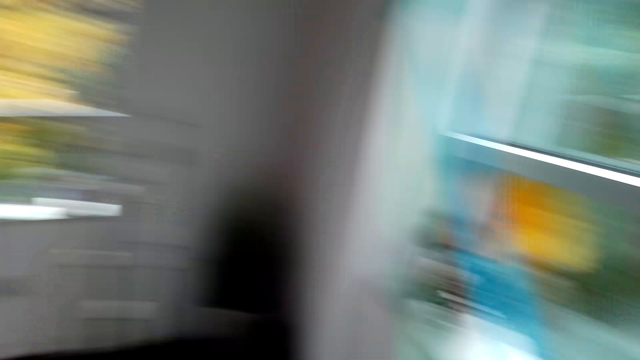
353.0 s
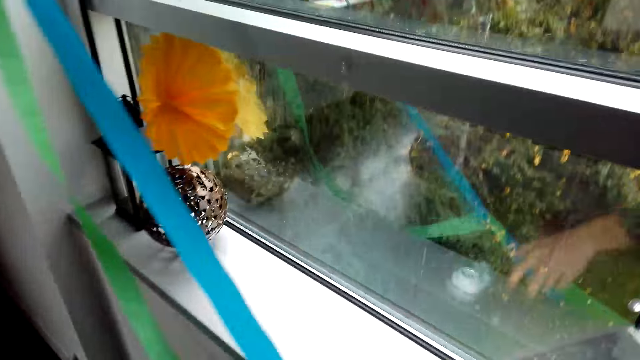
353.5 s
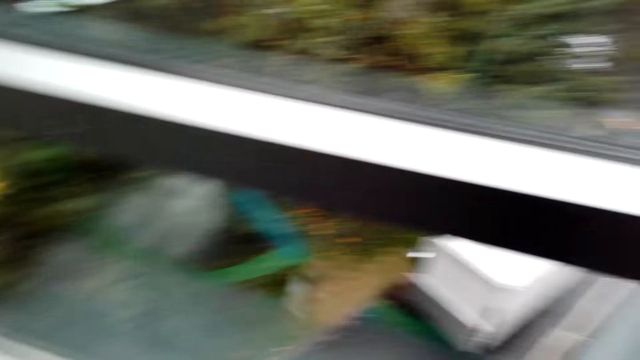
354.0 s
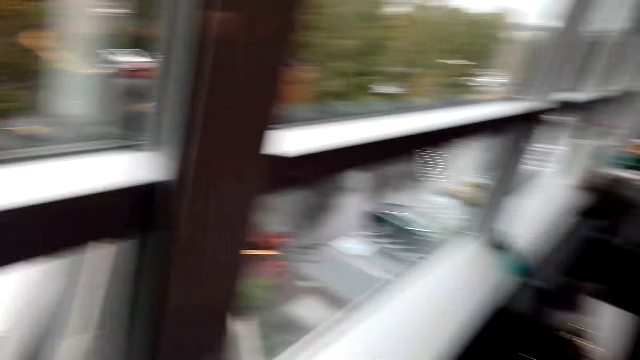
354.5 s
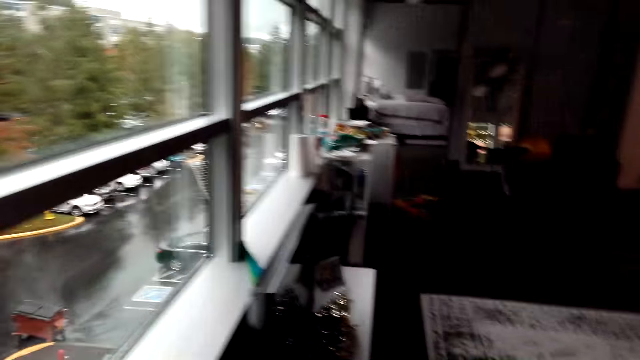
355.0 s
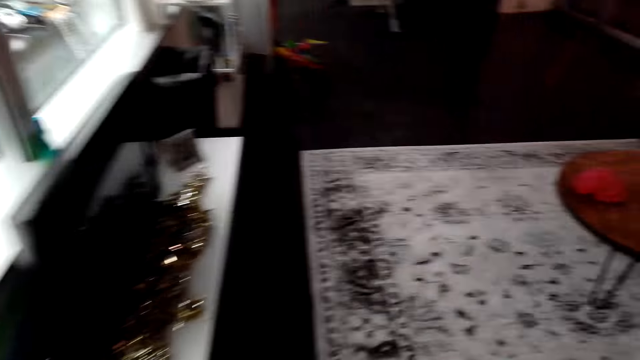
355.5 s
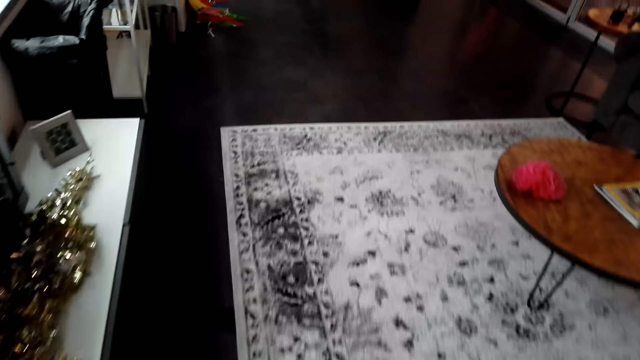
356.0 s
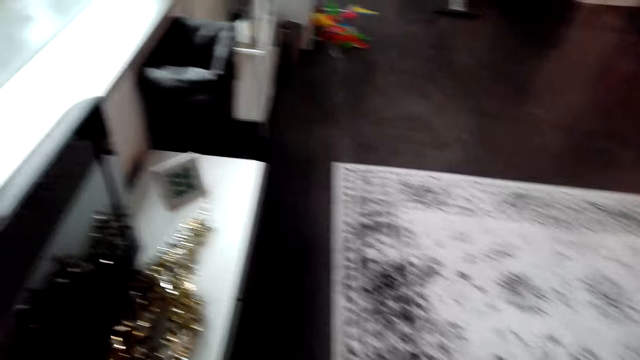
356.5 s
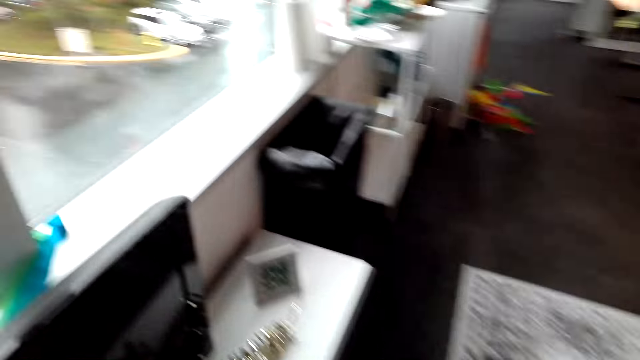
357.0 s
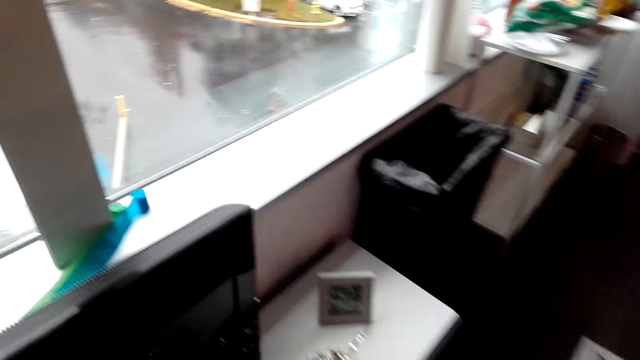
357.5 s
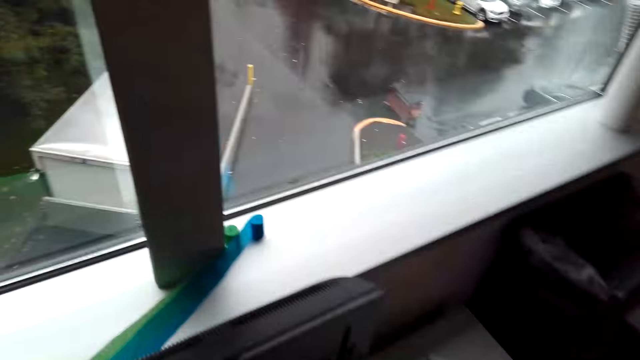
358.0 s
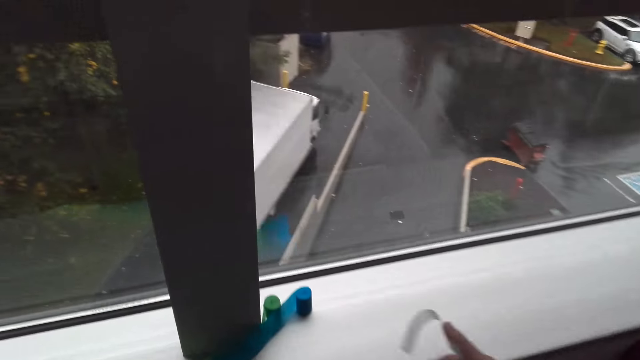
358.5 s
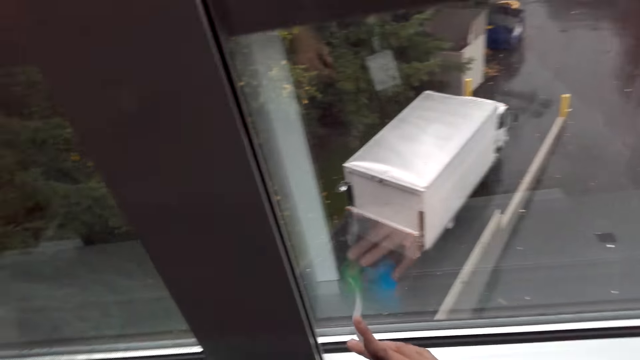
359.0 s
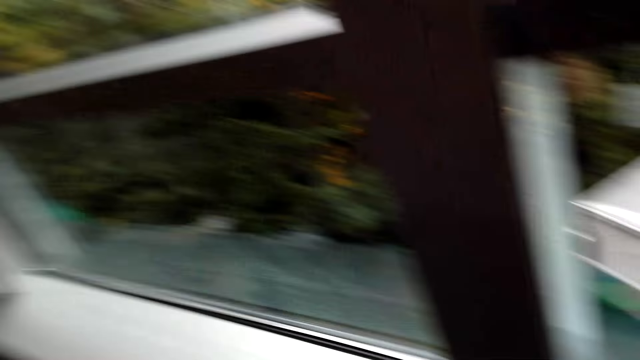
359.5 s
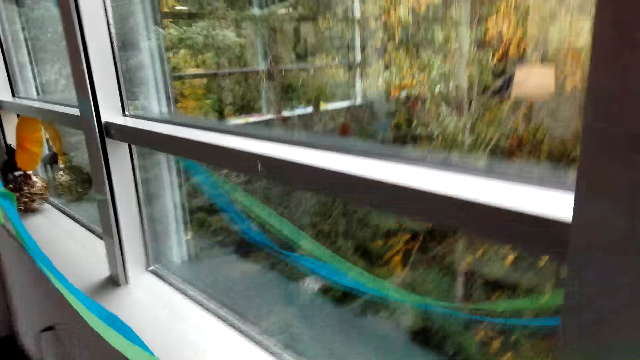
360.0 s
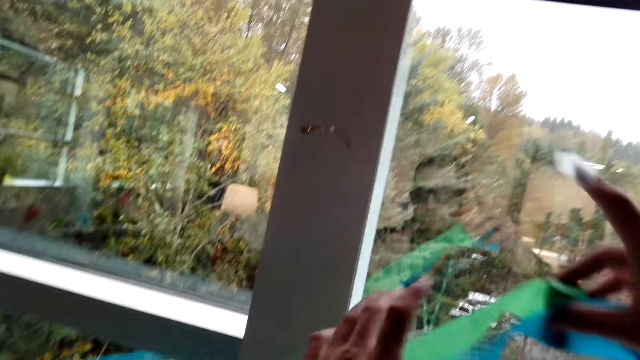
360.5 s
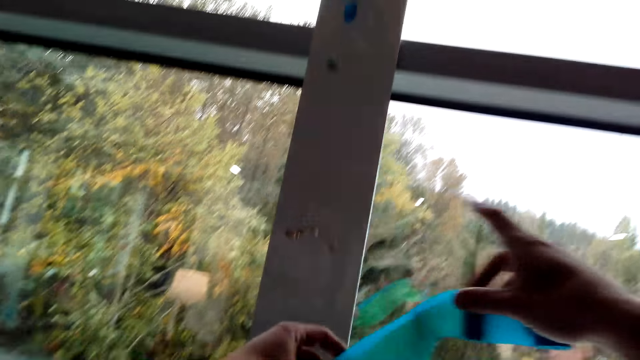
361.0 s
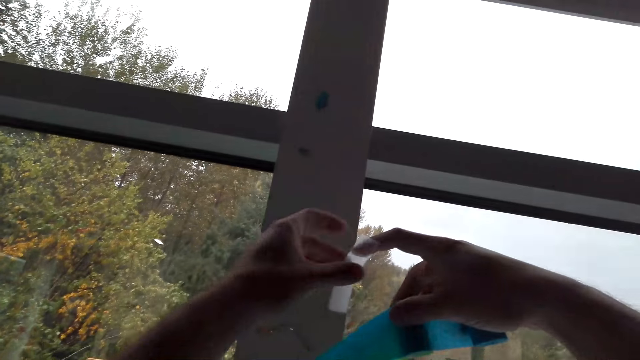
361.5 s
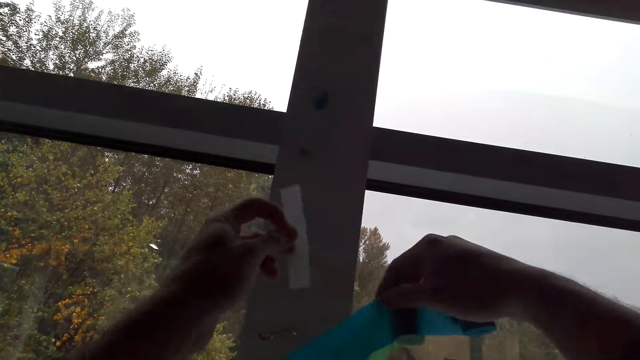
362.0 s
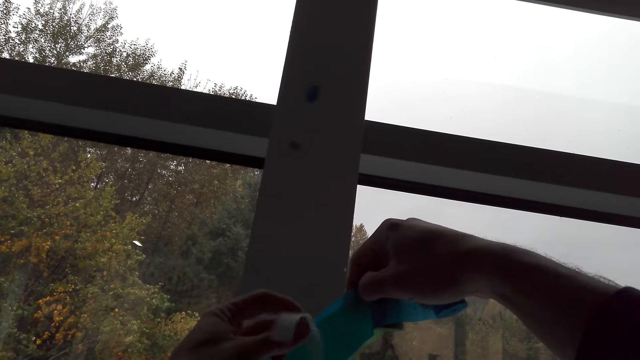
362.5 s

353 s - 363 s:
The camera wearer picks up the sellotape. They look around the hotel. They walk around the hotel. They pick up the decoration ribbons from the table.

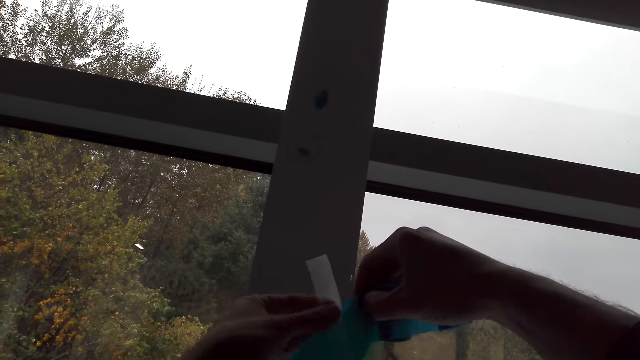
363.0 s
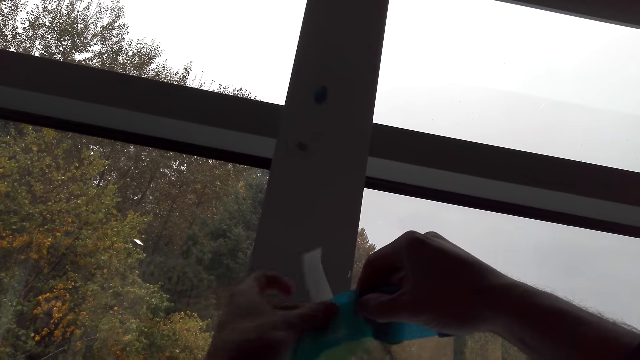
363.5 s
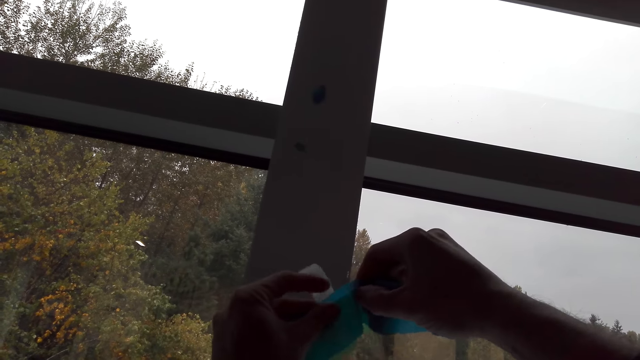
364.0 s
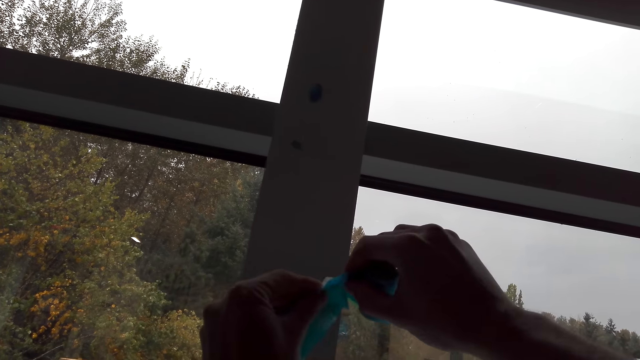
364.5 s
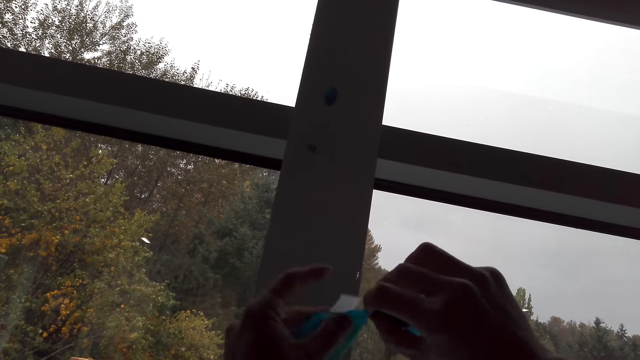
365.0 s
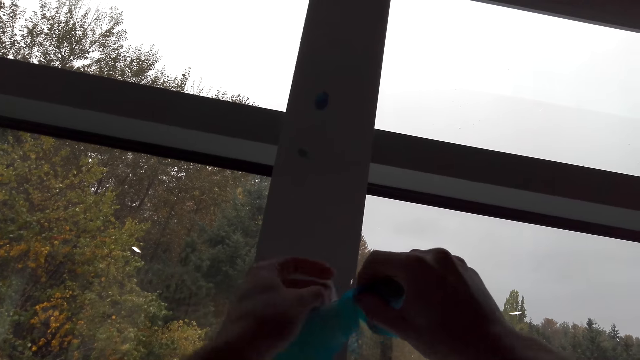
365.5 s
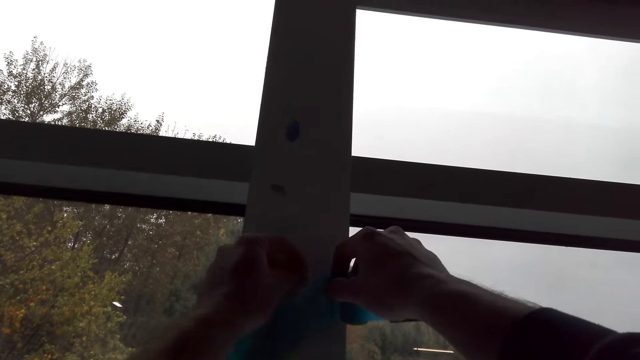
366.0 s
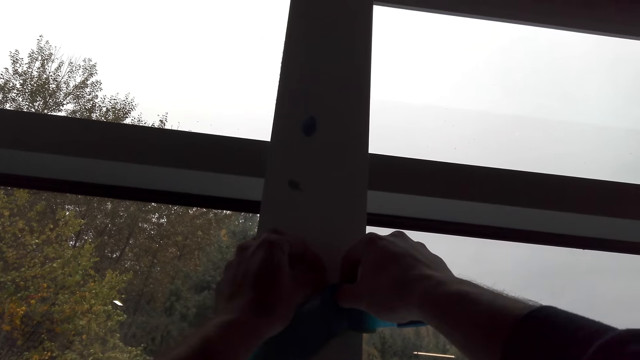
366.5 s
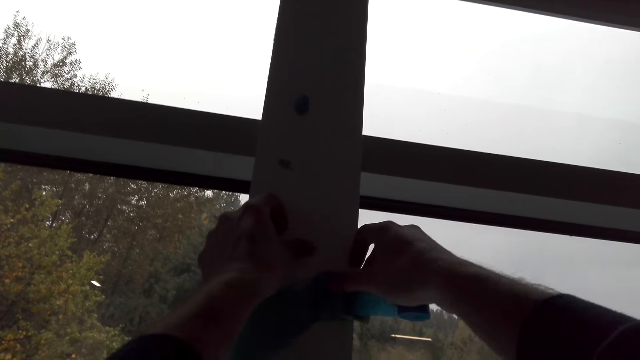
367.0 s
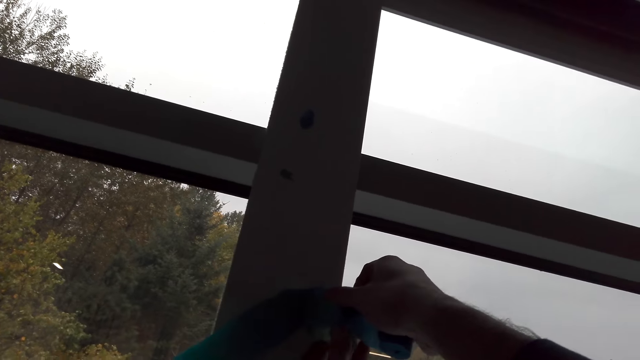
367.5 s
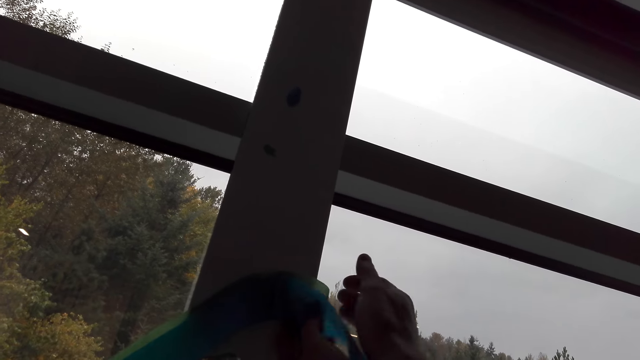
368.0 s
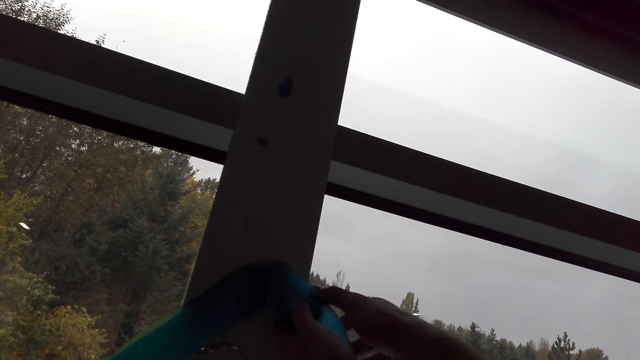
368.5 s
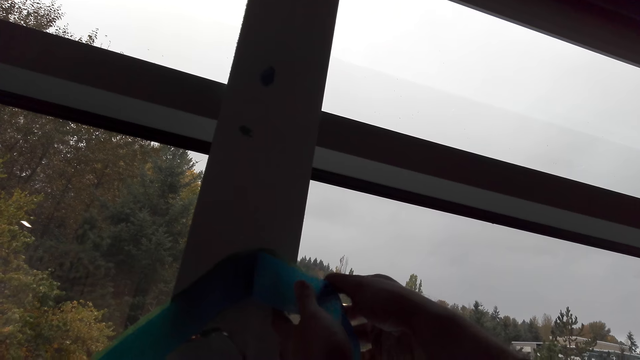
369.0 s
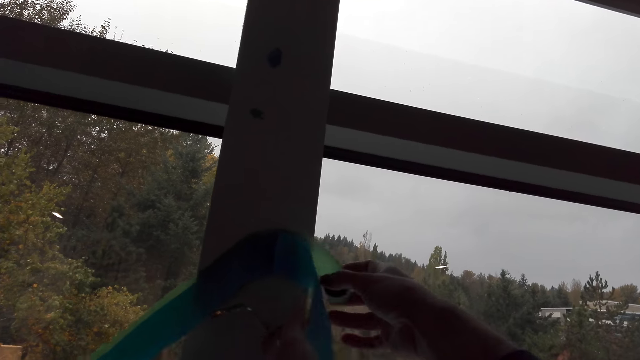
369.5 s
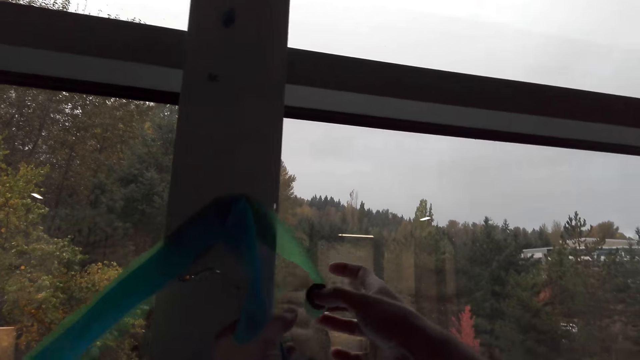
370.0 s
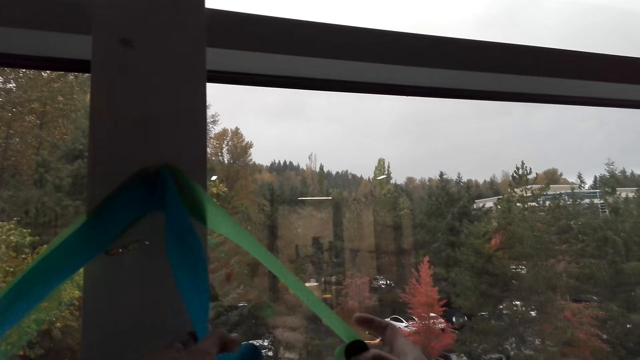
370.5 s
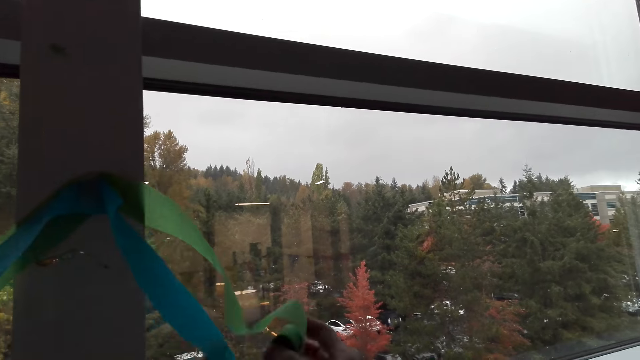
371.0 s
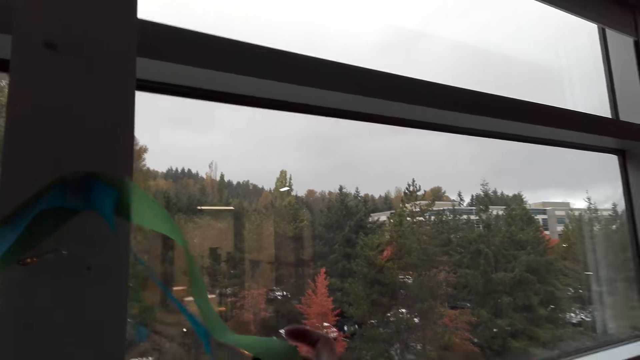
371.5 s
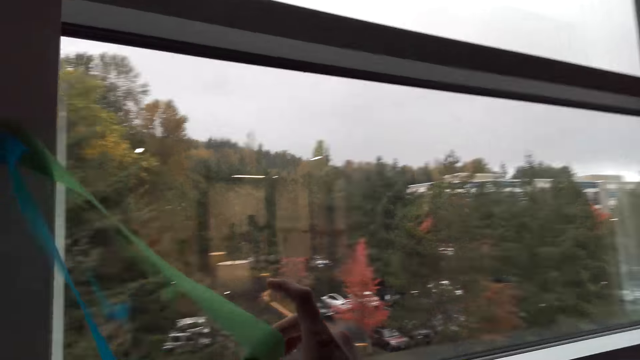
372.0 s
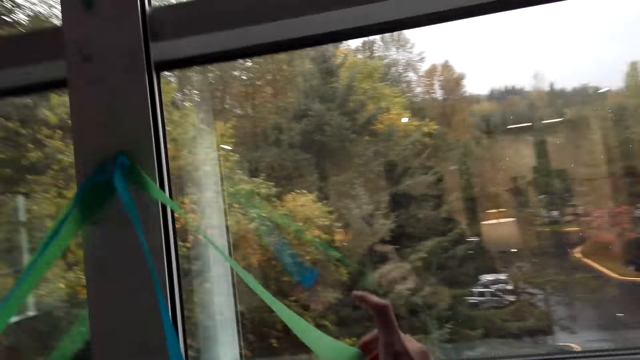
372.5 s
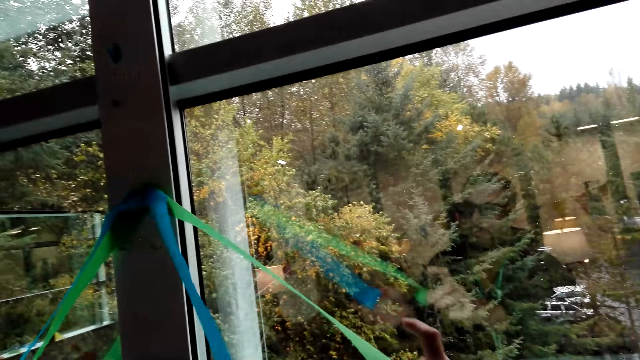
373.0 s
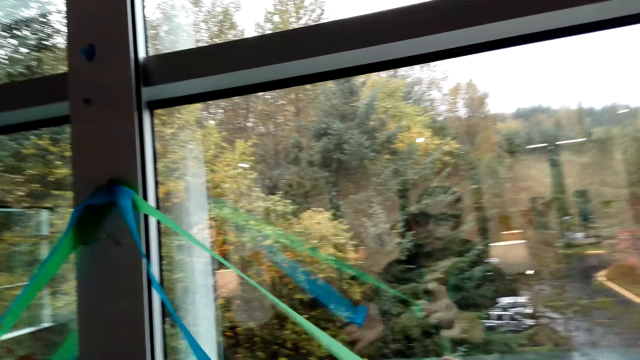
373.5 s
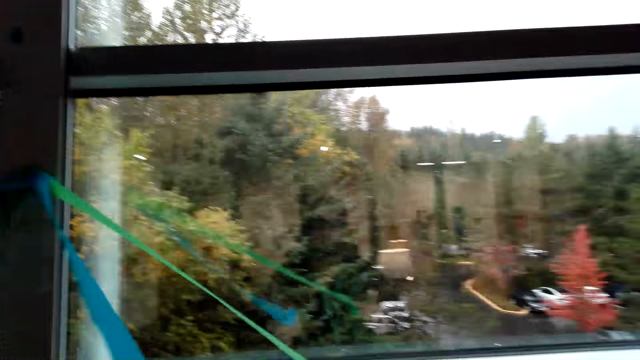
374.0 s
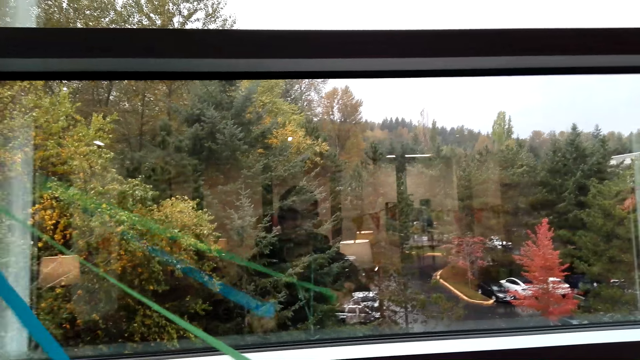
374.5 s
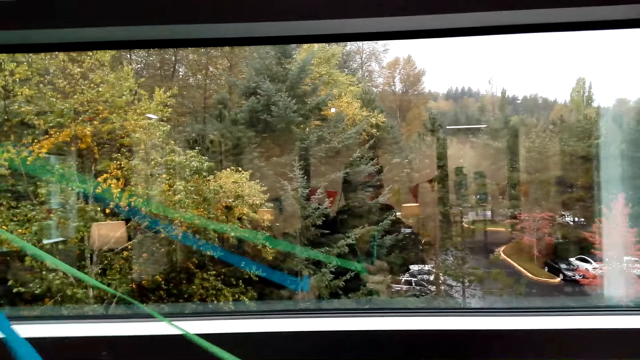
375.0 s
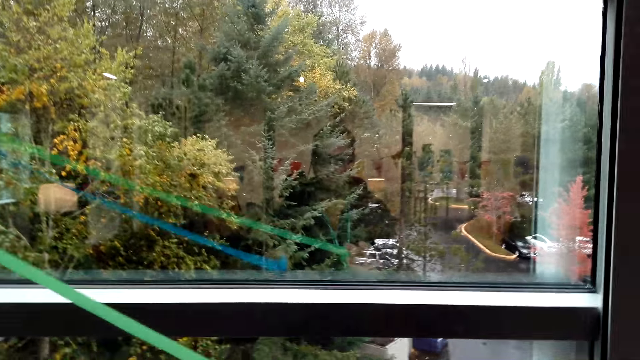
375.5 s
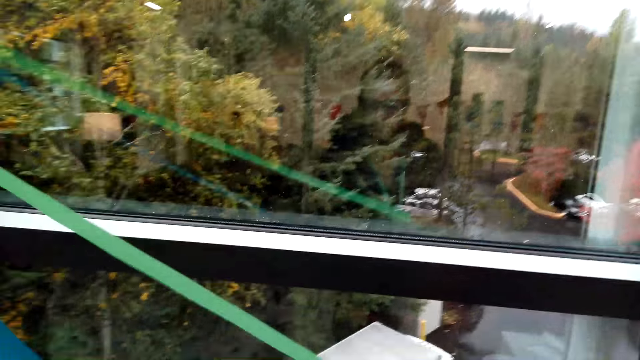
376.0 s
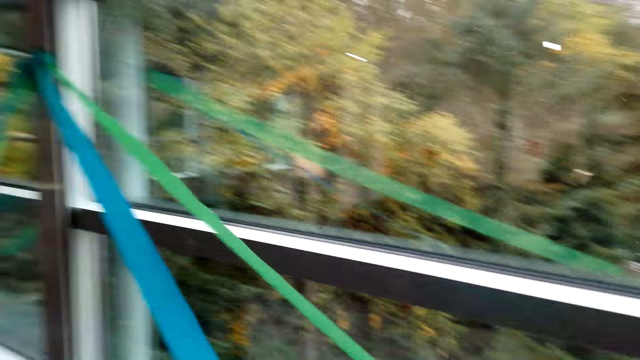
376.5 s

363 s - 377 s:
The camera wearer sticks the sellotape on the decoration ribbons. They stick the decoration ribbons on the wooden rail or wall with a sellotape. They unroll the decoration ribbons.
